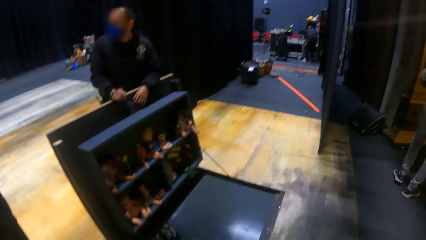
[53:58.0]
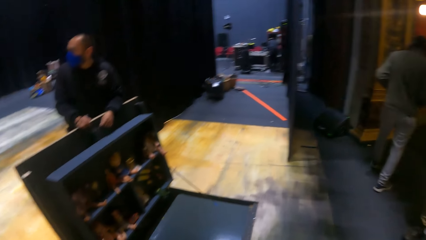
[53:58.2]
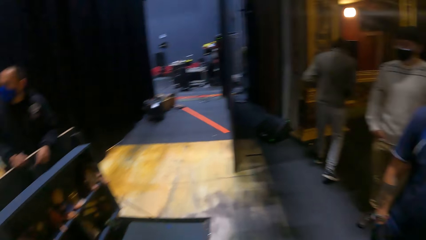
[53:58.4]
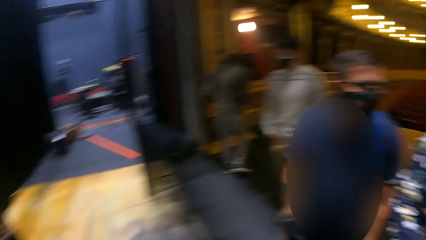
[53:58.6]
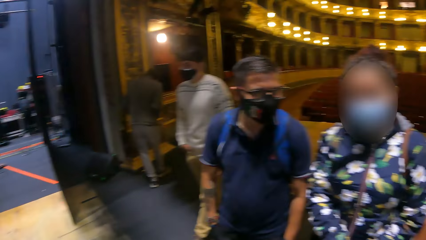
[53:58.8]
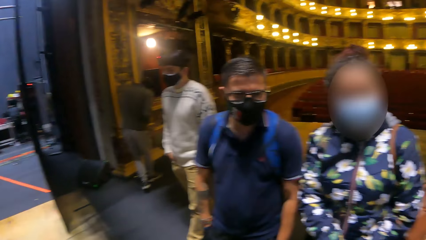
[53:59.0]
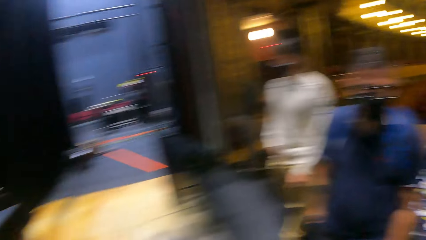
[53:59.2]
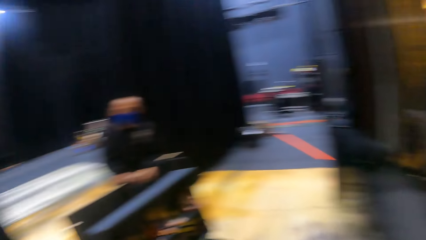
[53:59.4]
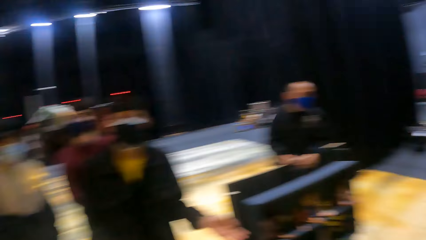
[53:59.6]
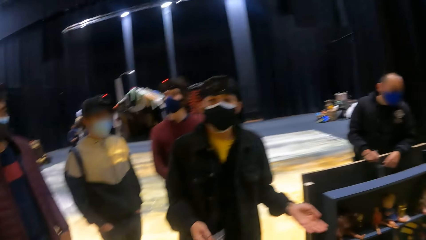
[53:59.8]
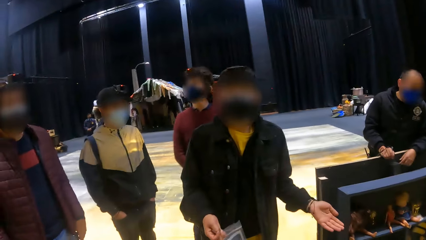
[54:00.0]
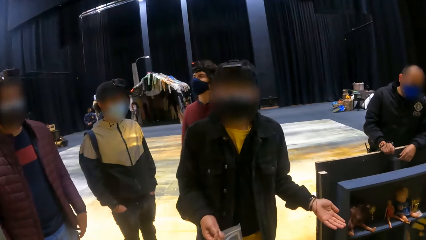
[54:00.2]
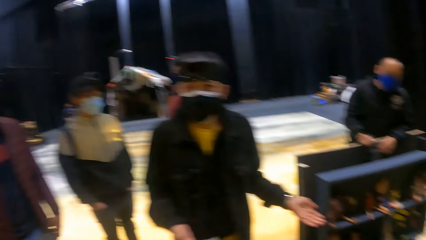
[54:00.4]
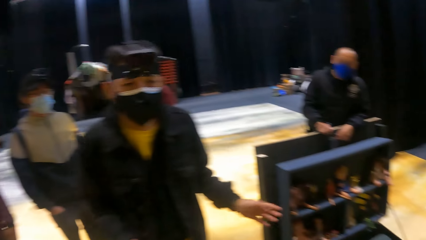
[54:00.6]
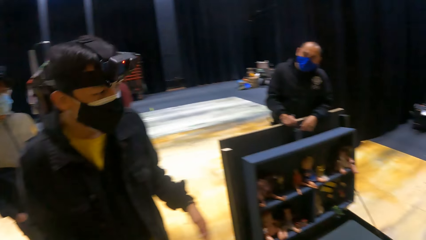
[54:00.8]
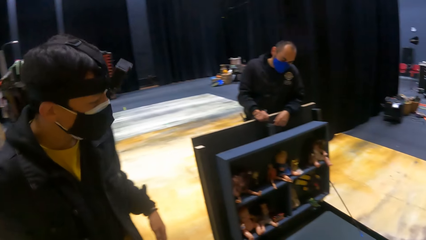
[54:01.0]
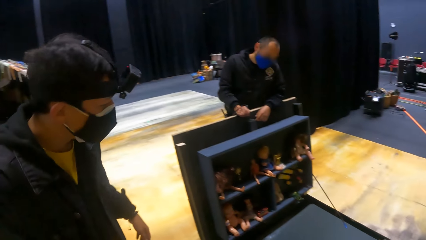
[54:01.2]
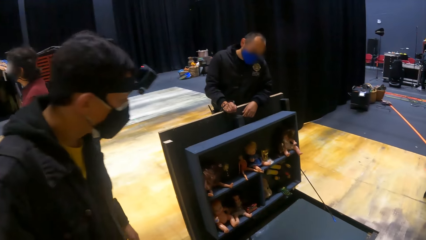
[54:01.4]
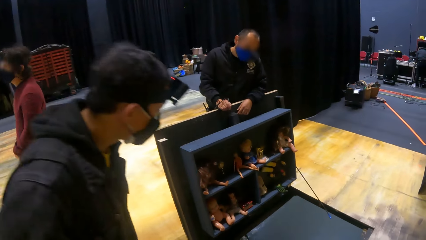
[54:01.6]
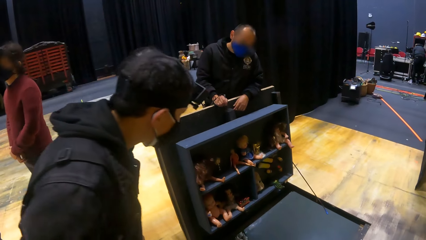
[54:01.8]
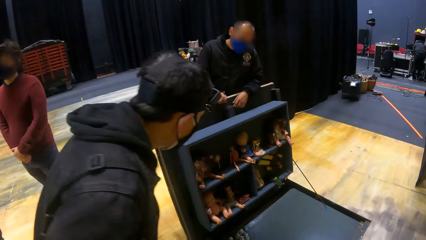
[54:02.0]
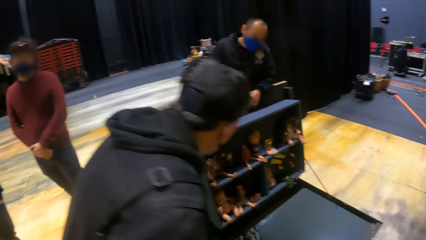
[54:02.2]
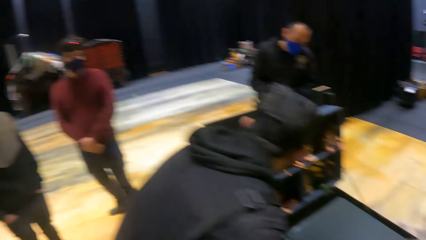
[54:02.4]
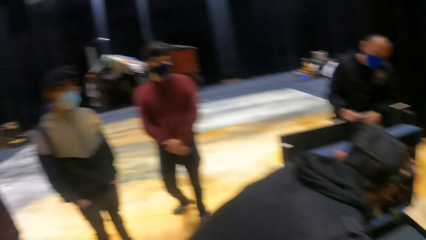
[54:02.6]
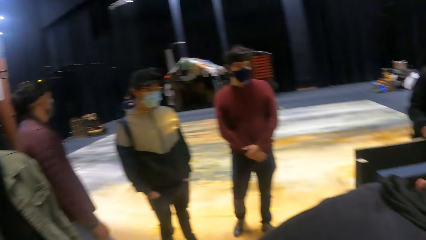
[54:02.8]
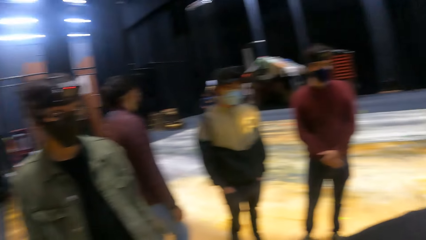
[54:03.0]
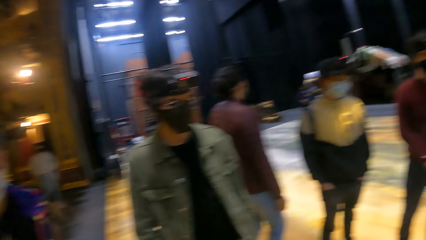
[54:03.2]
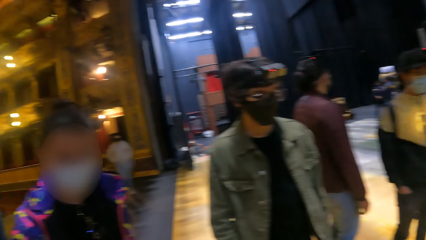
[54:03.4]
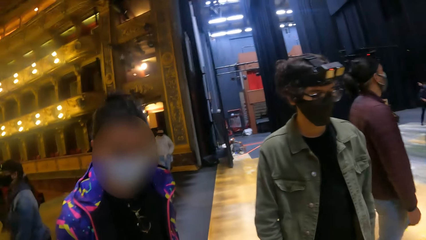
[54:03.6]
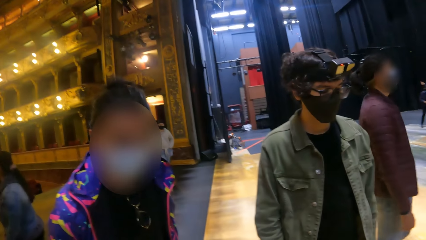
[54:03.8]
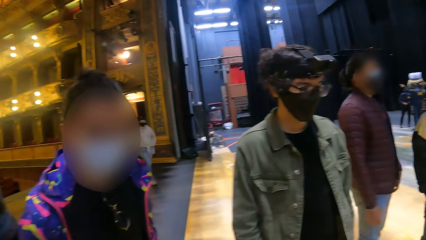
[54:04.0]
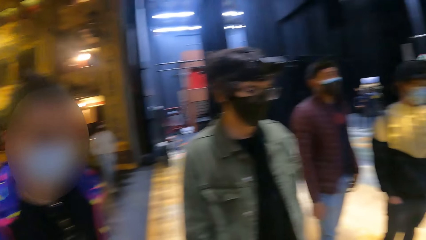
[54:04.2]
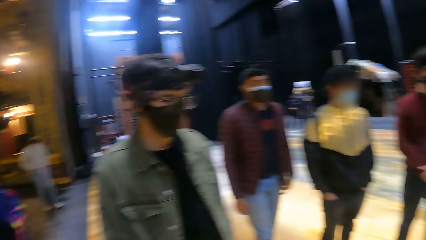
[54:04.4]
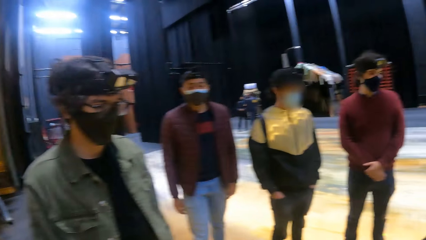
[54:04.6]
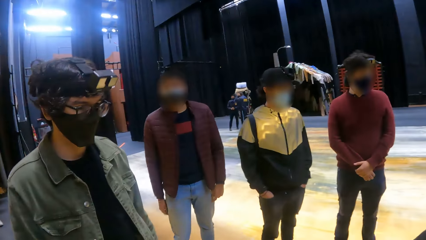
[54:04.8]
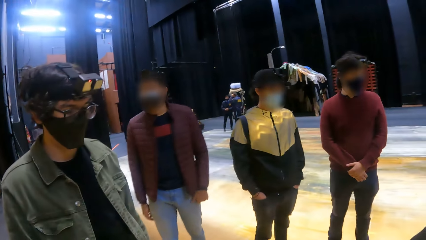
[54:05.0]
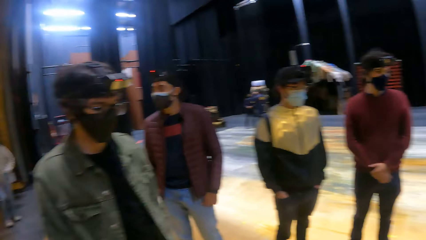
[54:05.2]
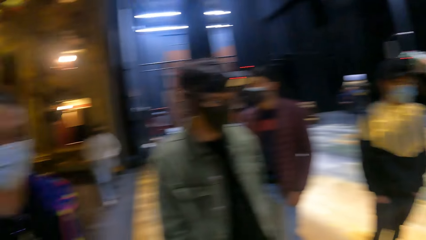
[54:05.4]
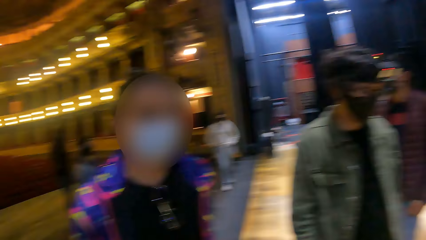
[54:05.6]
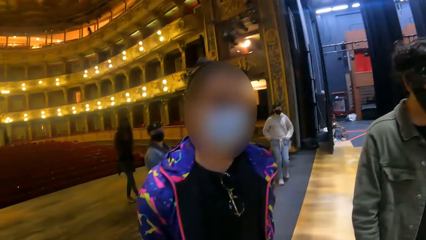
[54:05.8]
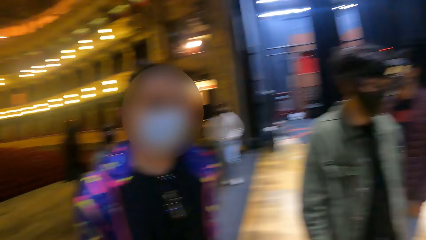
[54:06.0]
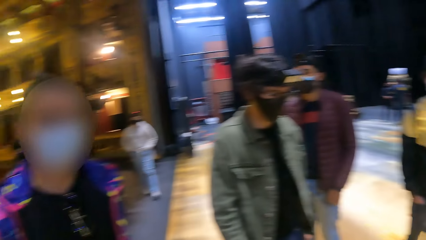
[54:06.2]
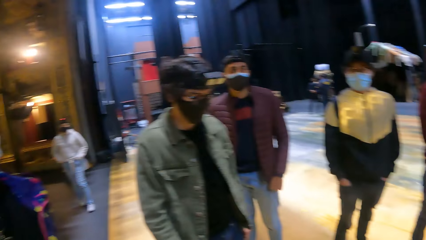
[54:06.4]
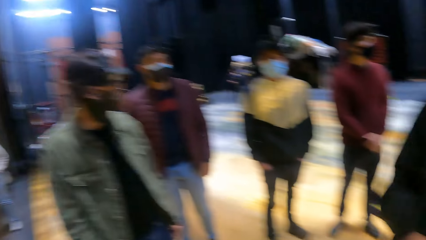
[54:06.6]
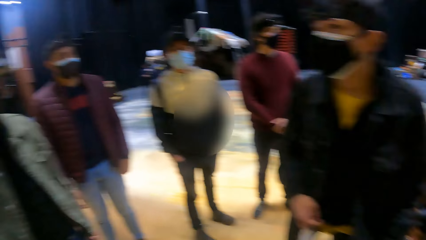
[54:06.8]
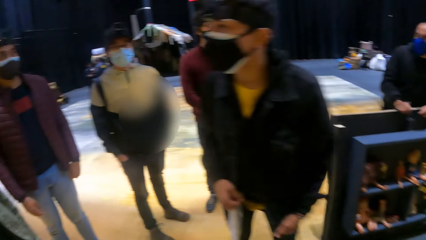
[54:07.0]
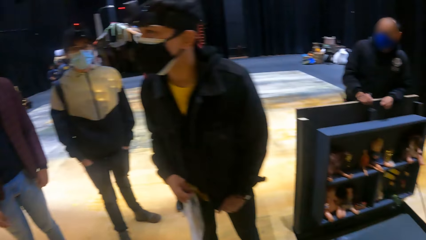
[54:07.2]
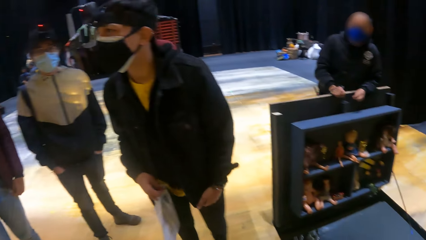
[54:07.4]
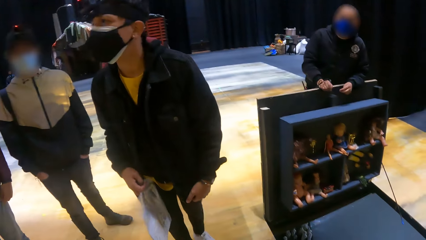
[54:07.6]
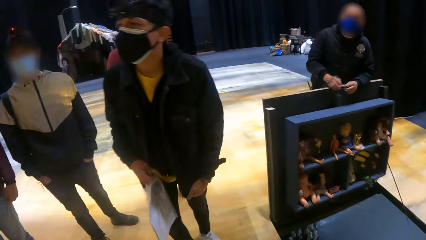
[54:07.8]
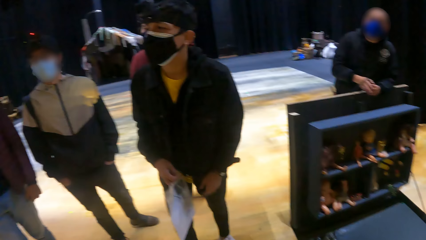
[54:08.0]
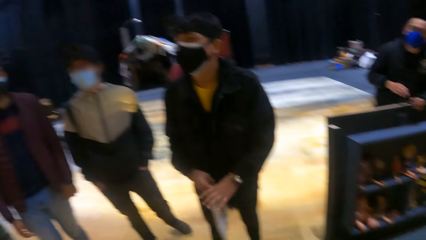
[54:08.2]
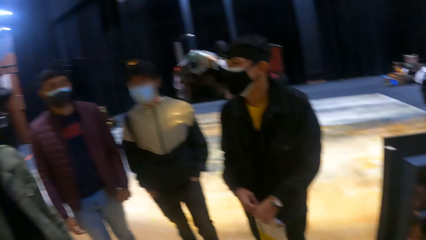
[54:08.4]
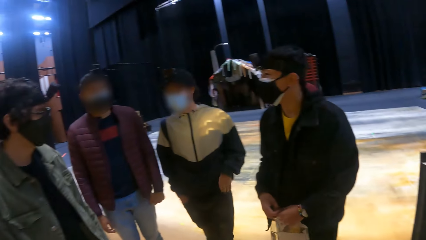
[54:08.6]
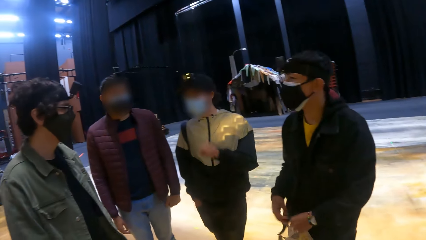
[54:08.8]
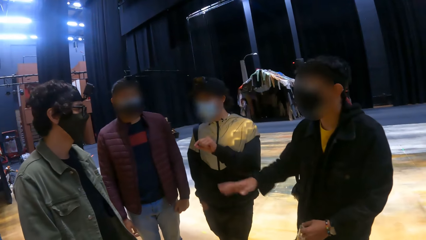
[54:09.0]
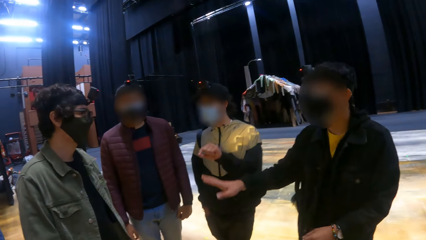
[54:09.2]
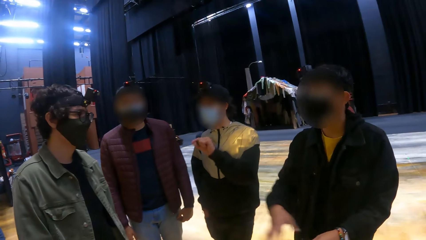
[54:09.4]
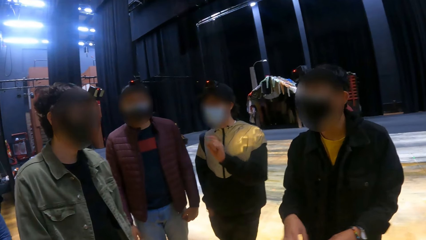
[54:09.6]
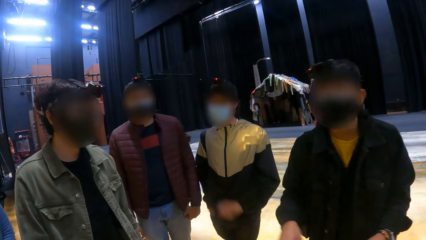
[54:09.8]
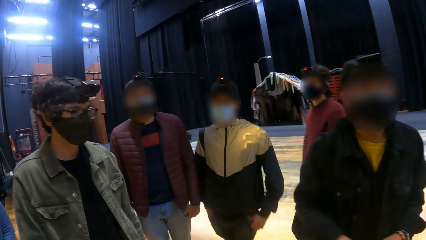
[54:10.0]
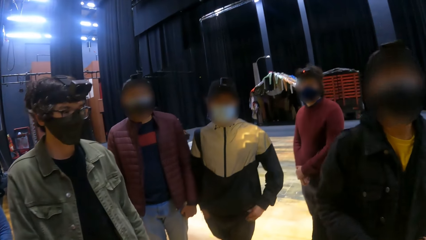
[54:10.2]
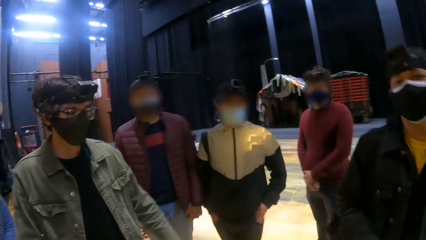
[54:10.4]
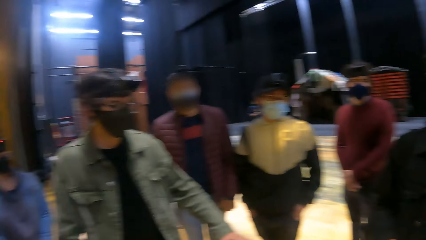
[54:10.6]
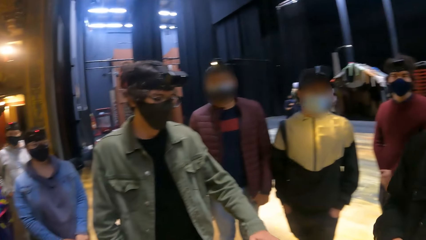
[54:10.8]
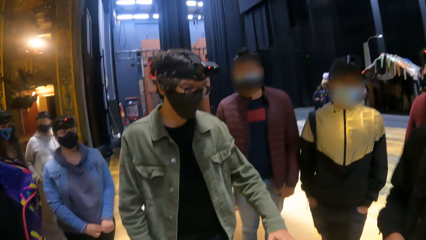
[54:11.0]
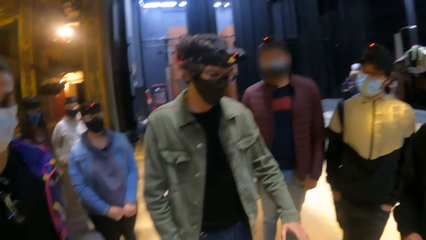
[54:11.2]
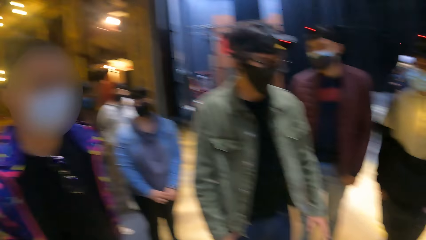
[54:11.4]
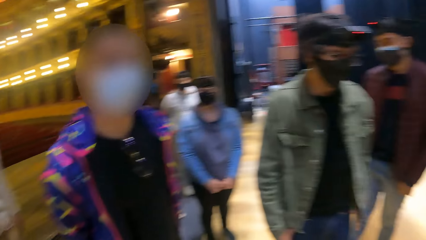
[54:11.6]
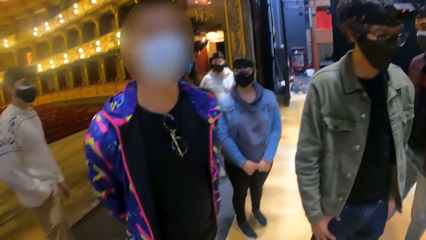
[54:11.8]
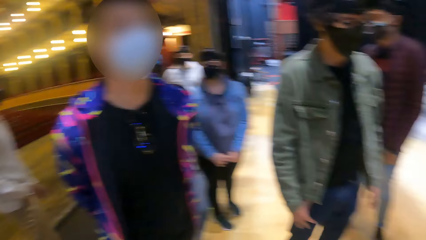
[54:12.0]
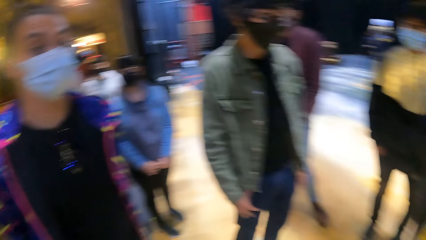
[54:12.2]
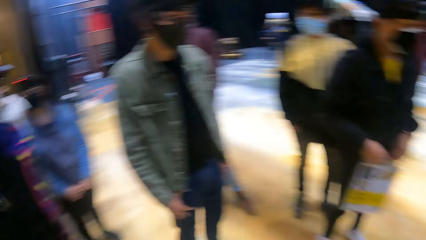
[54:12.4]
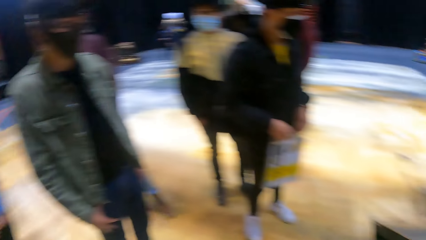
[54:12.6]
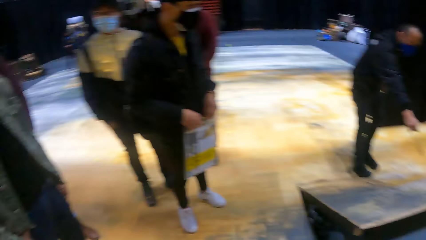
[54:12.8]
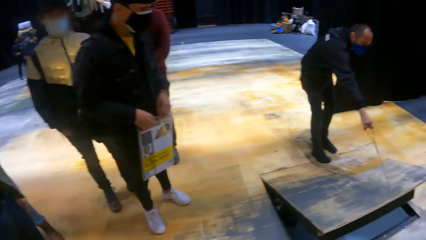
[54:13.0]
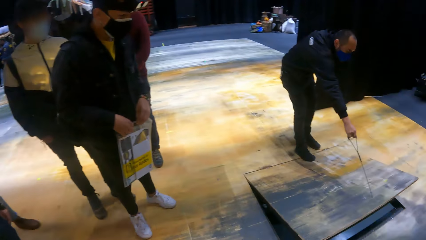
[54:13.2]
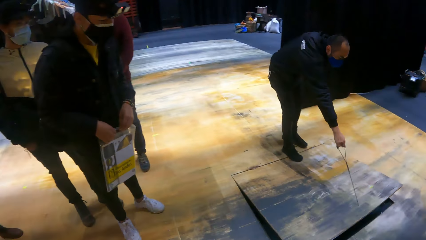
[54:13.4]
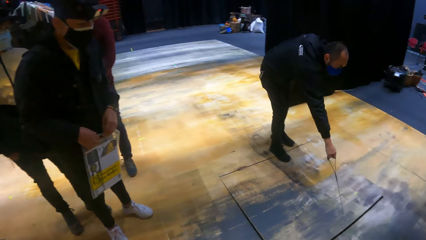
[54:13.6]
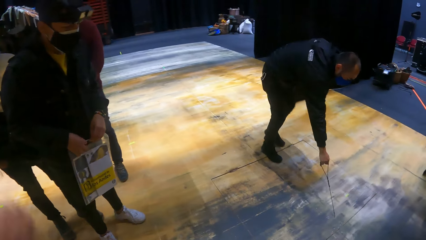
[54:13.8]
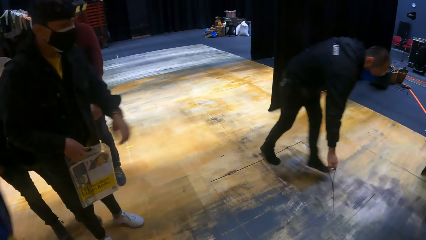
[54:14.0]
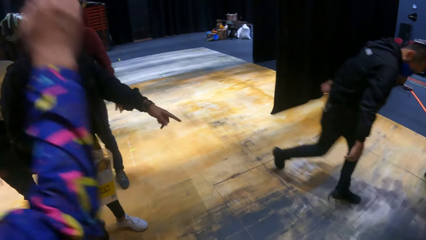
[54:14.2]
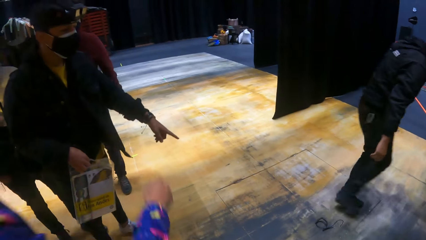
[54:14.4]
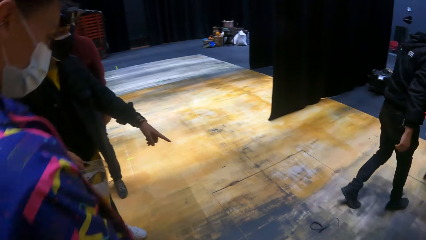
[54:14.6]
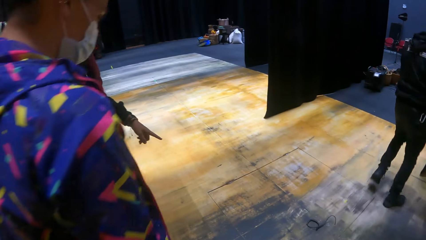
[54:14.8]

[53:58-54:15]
A man interacts with a group of people and the camera wearer. He interacts with the group of people and the camera wearer again. Another man closes a wooden construct with a rope in his right hand.
